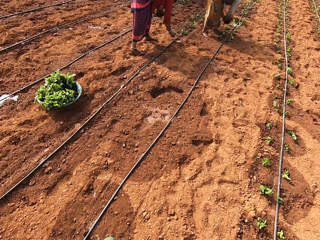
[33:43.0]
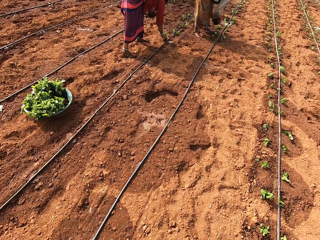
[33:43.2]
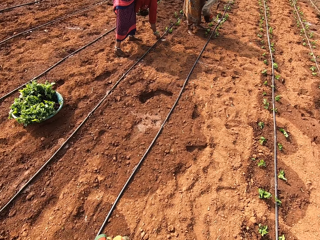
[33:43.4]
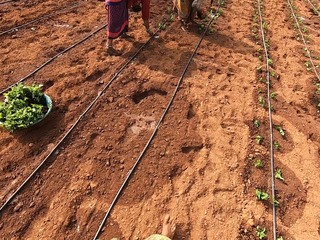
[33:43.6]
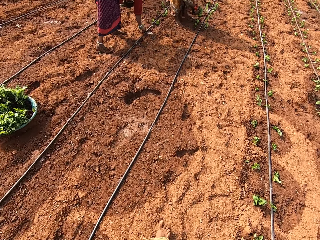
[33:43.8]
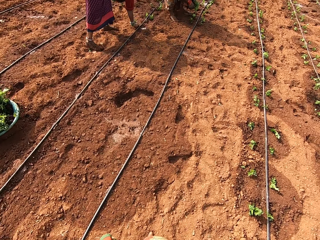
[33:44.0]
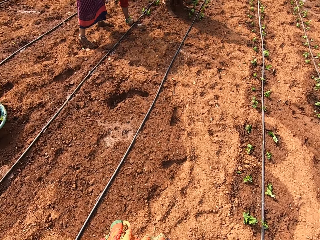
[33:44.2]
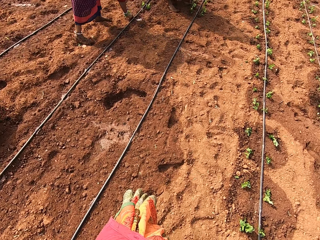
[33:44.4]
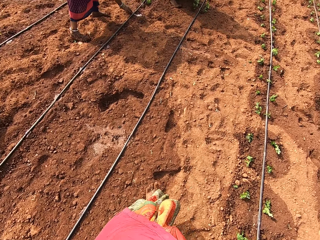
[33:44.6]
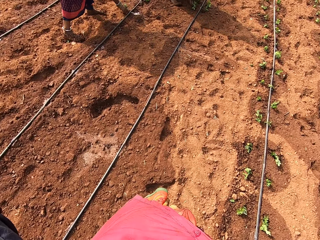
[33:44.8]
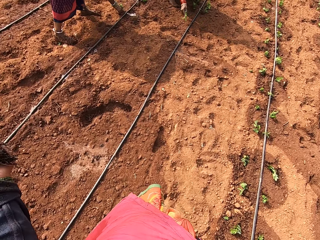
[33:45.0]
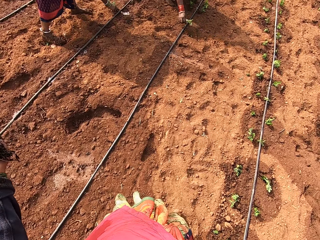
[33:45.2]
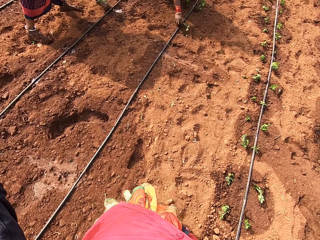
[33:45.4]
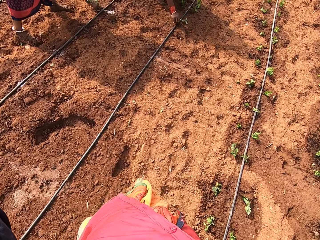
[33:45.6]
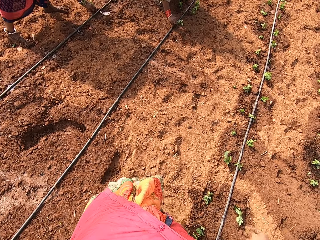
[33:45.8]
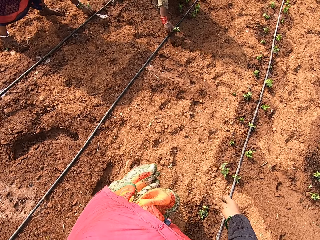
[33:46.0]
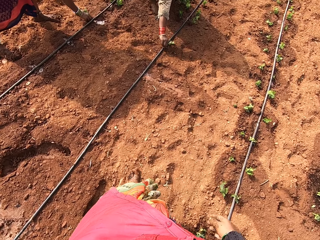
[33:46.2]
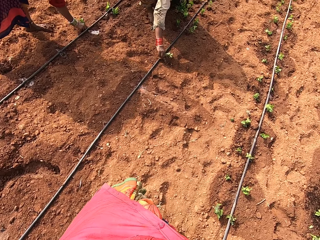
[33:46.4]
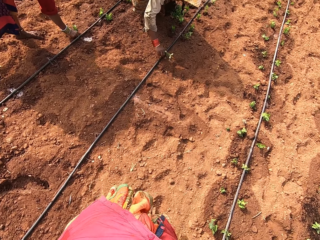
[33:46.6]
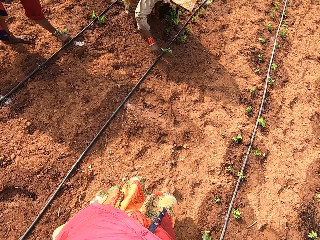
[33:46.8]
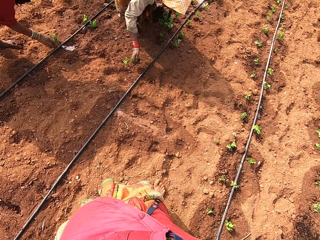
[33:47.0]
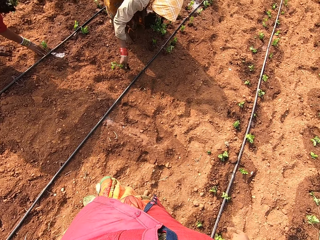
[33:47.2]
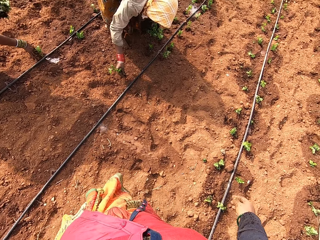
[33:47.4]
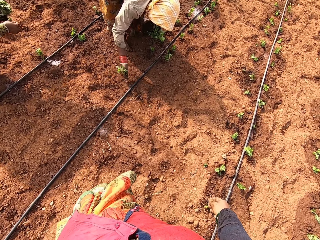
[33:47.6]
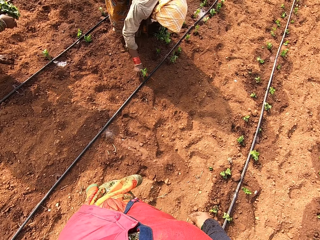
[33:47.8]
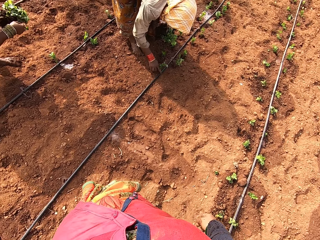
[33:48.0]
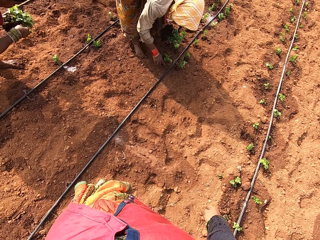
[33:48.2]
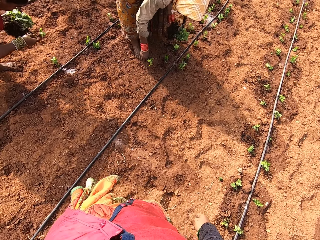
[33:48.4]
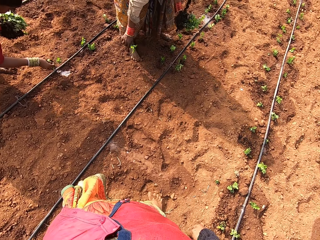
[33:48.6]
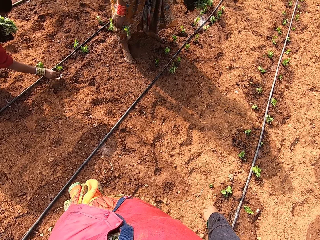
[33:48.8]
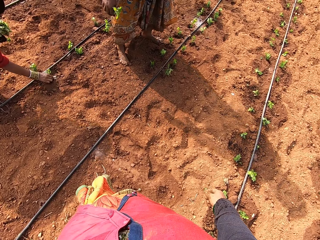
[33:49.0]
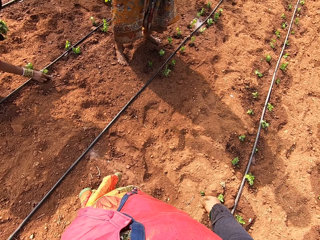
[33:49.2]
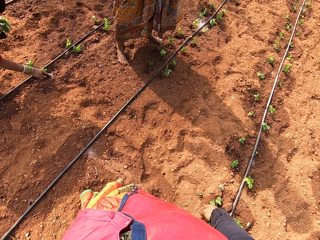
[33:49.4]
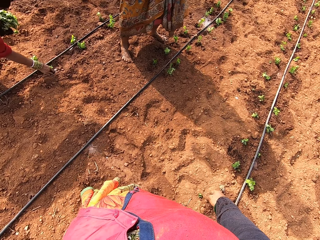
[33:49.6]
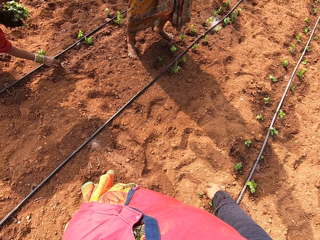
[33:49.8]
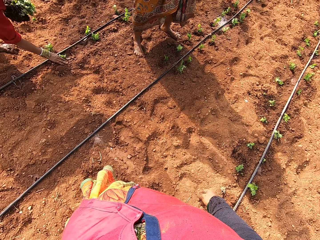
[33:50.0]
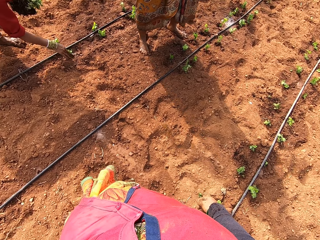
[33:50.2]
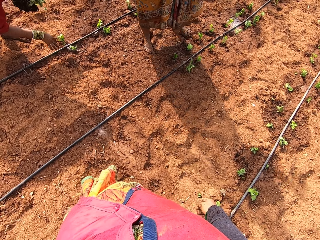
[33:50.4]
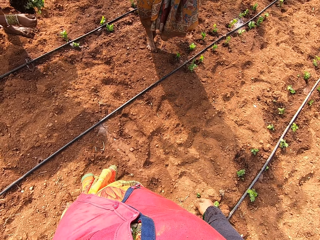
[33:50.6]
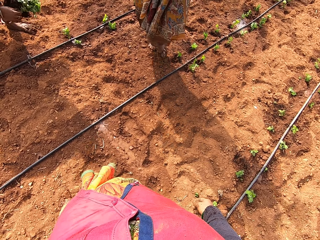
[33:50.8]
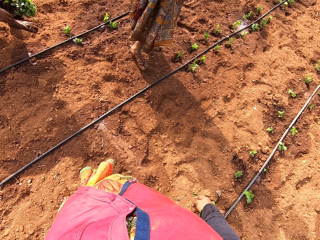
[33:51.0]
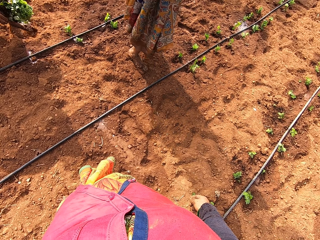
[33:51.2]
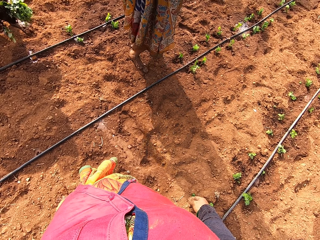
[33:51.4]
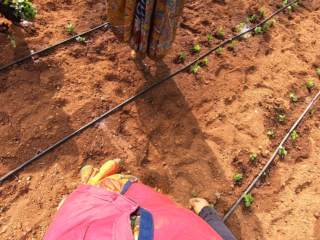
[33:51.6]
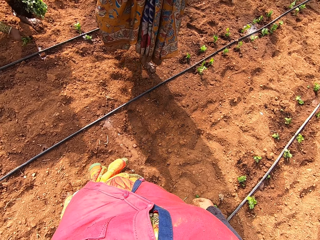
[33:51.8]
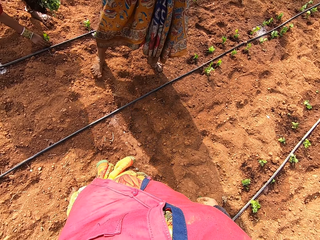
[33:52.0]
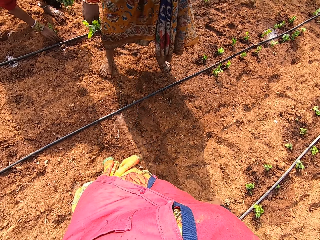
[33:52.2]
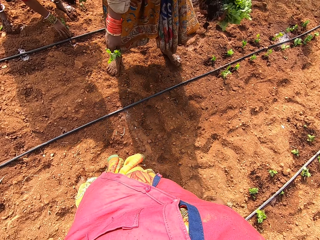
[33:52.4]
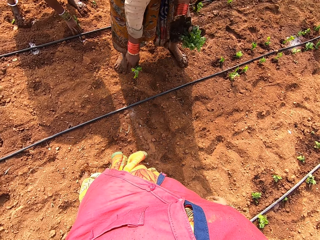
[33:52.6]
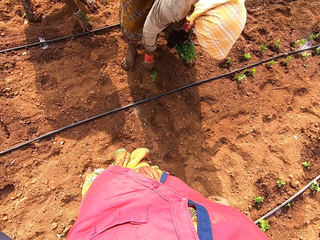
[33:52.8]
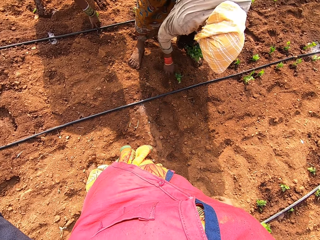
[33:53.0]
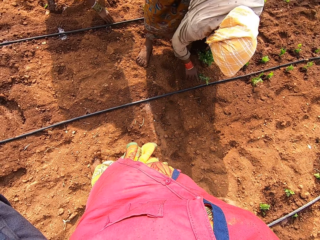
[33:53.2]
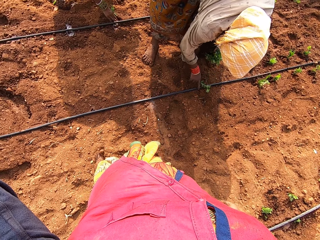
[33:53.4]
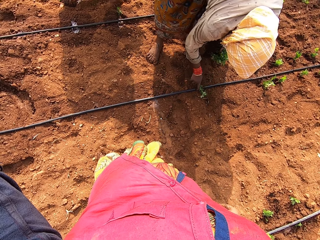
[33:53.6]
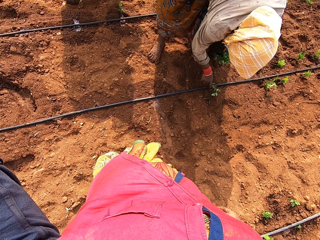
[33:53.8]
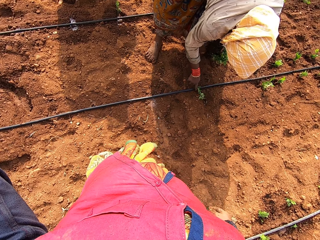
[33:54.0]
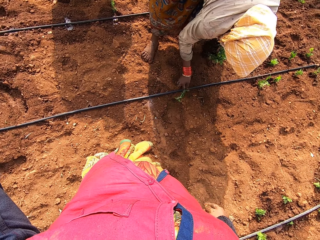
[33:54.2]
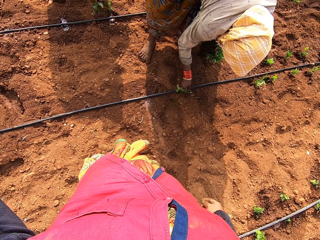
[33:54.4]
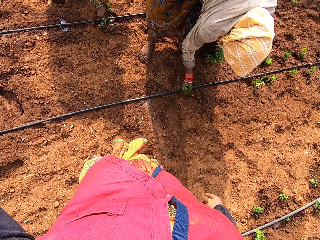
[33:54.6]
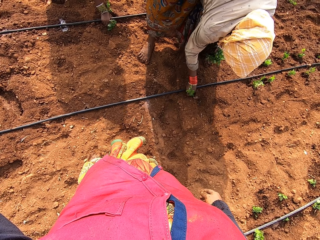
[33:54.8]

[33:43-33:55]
A woman puts a plant in the ground with her right hand. Another woman cleans a pipe on the ground with her right hand. The camera wearer walks around the farm. They interact with the first woman and the other woman on the field. The other woman interacts with the camera wearer. The first woman takes a plant from her left hand with her right hand and puts the plant in the ground with her right hand. The first woman takes a plant from her left hand with her right hand and puts the plant in the ground with her right hand. The camera wearer looks at a person. The other woman puts a plant in the ground with her right hand. The first woman puts a plant in the ground with her right hand.

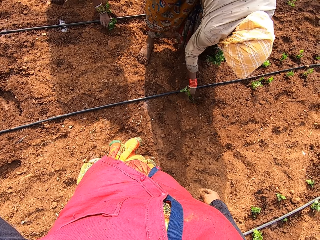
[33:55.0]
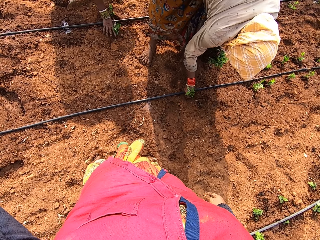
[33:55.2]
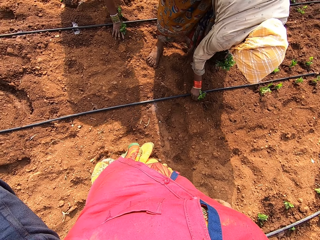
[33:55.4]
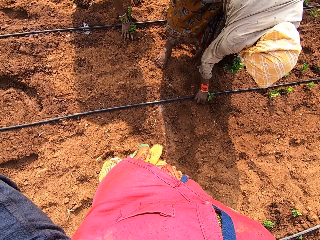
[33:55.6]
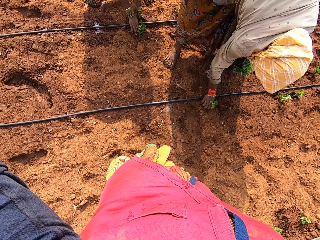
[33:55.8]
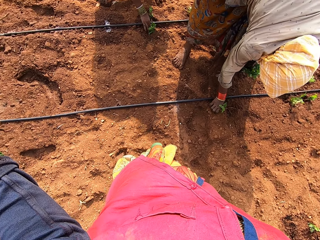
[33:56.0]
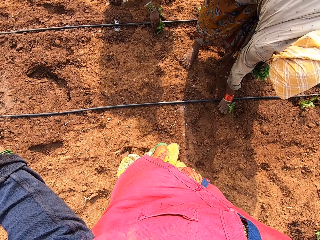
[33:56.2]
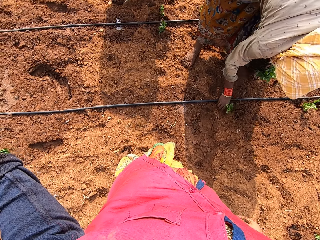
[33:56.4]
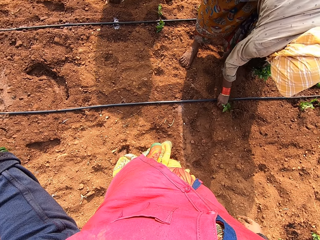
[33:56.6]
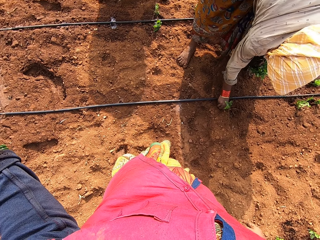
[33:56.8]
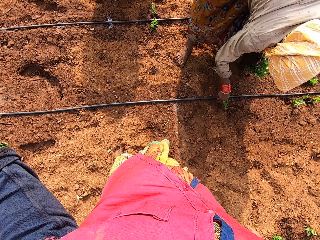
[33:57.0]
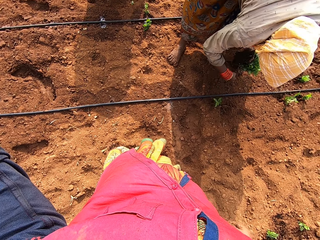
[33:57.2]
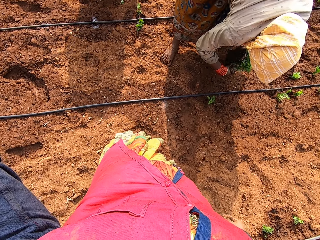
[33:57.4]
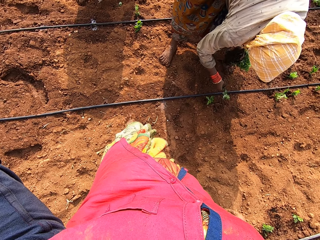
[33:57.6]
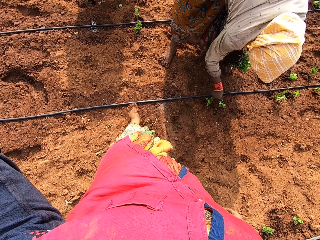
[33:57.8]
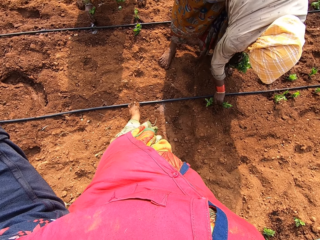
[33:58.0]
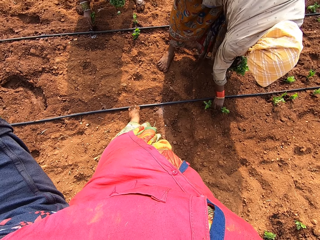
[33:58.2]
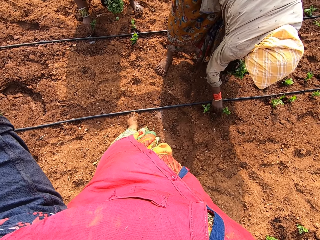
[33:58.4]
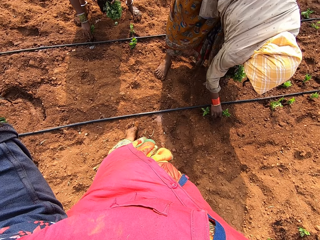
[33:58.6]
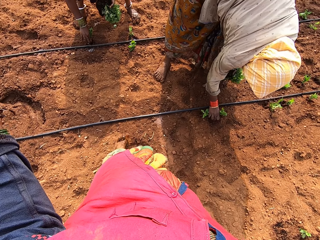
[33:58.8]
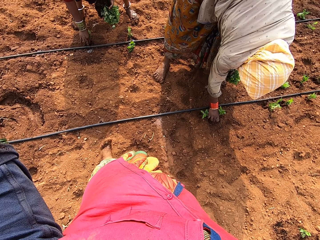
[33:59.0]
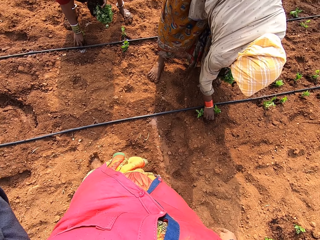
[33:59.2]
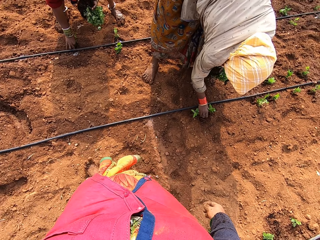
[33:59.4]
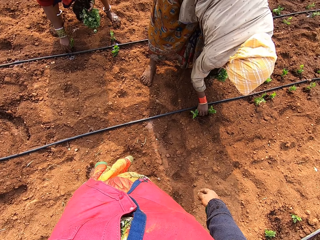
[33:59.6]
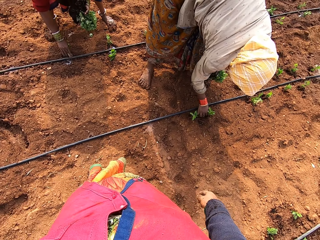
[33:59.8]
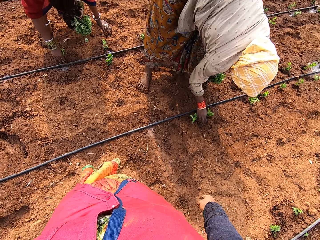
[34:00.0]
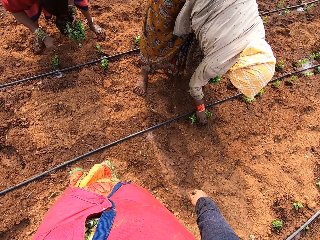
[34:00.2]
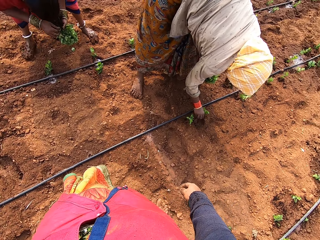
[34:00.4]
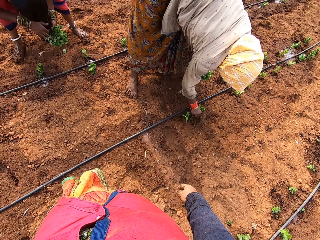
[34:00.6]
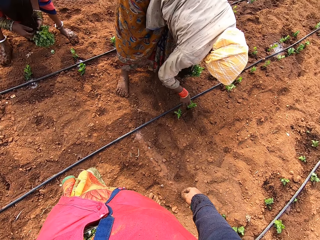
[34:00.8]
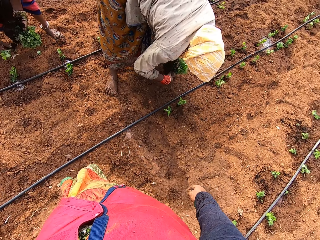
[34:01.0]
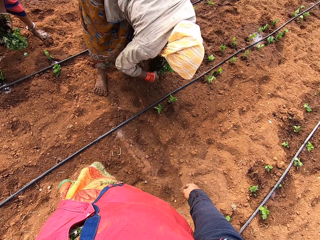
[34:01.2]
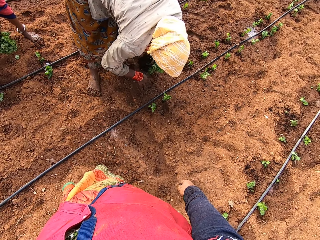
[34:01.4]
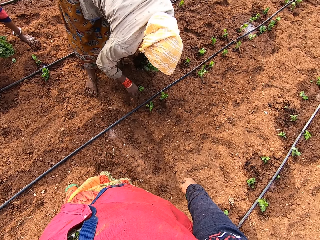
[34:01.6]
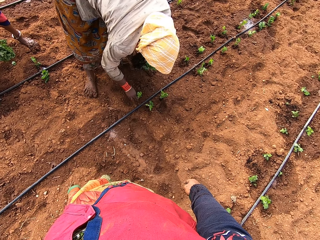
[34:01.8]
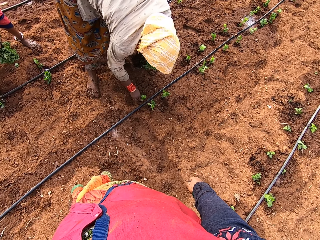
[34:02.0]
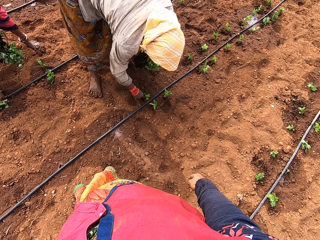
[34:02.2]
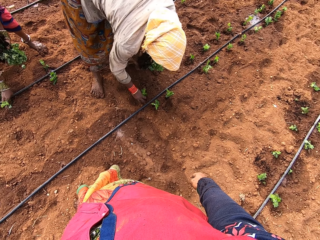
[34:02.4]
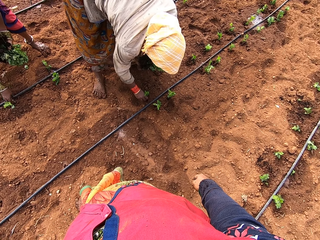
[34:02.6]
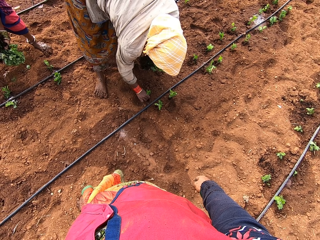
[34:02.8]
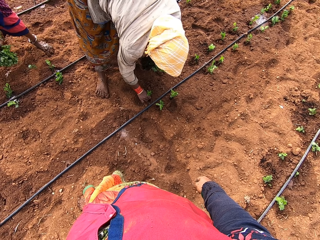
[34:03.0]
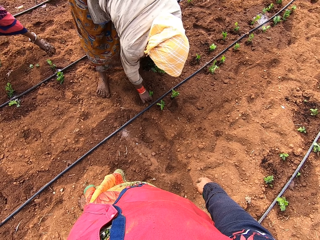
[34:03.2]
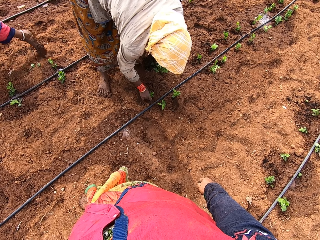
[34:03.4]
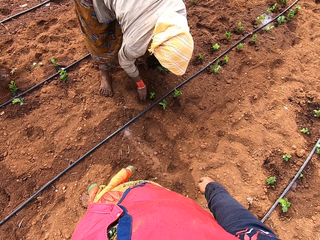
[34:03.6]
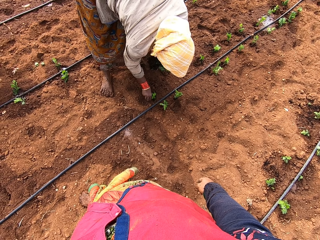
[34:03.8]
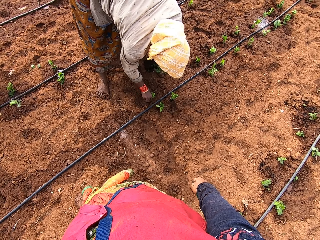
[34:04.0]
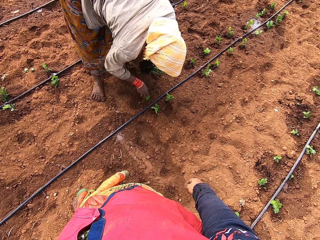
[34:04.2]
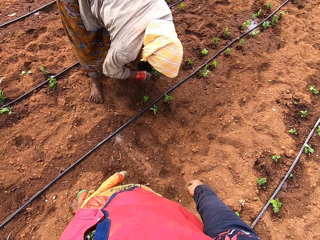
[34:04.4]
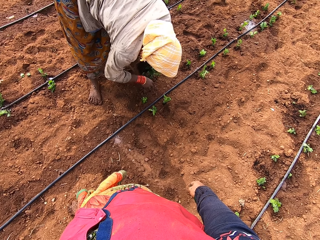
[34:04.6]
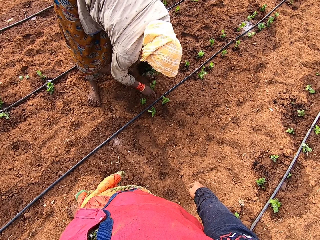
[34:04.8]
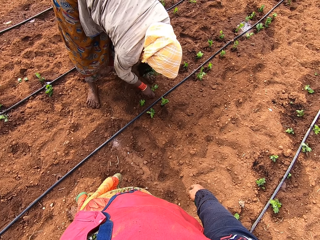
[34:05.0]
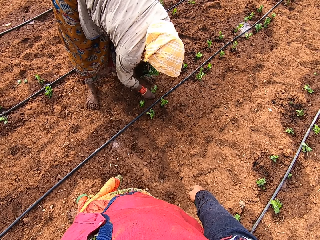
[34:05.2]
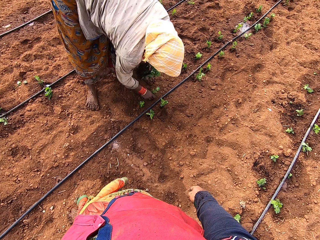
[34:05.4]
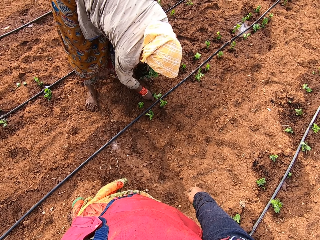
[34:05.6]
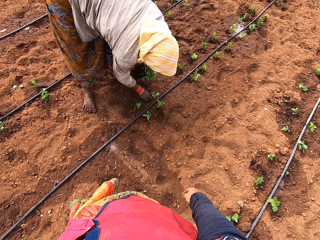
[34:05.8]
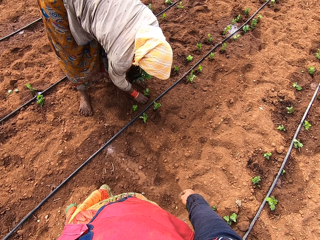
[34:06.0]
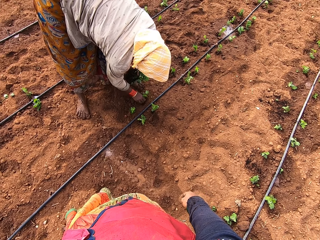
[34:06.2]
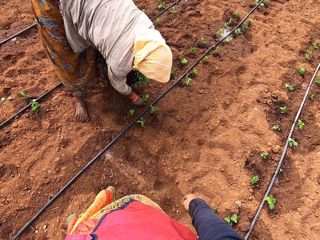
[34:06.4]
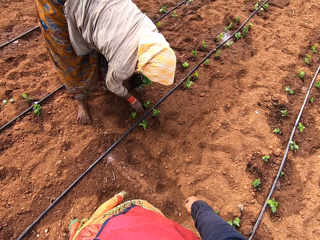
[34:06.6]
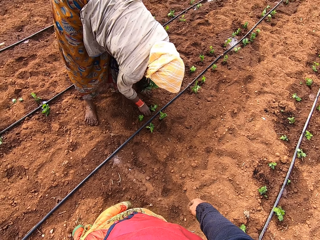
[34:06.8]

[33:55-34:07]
The camera wearer interacts with a woman. The woman takes a plant from her left hand with her right hand. Another woman puts a plant in the ground with her right hand. The first woman puts the plant in the ground with her right hand. The camera wearer looks at the right hand. The other woman takes a plant from her left hand with her right hand. The first woman takes a plant from her left hand with her right hand and puts the plant in the ground with her right hand. The other woman puts the plant in the ground with her right hand. The first woman takes a plant from her left hand with her right hand. The camera wearer looks at the first woman. The first woman puts the plant in the ground with her right hand.
